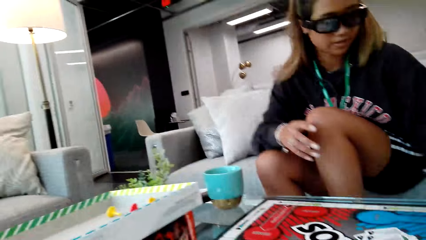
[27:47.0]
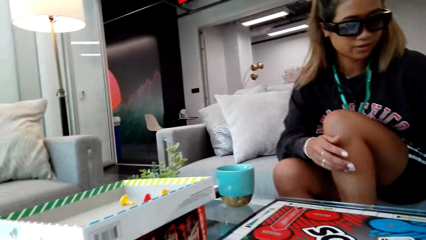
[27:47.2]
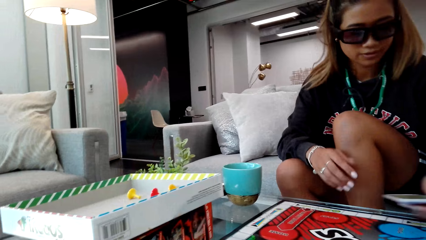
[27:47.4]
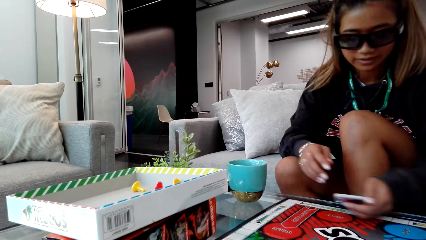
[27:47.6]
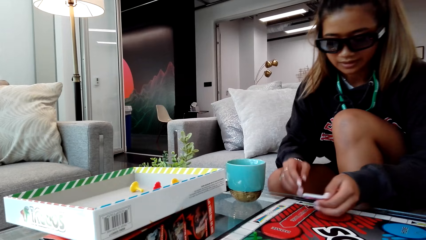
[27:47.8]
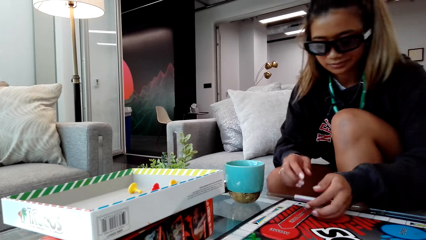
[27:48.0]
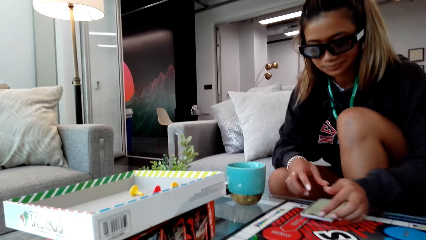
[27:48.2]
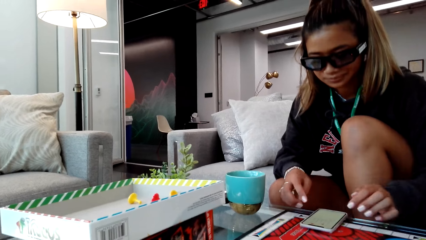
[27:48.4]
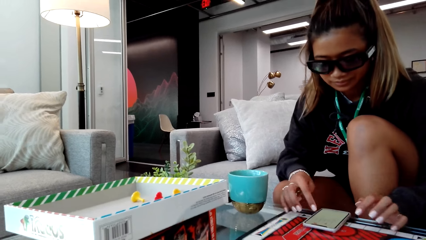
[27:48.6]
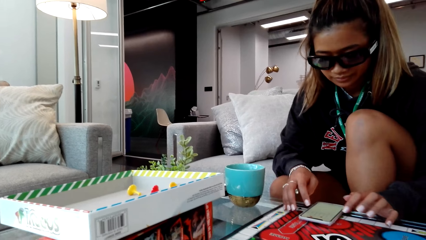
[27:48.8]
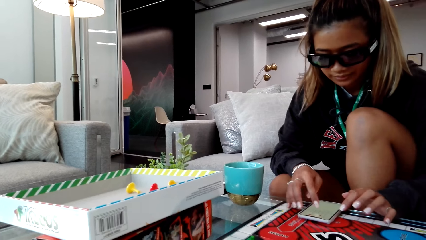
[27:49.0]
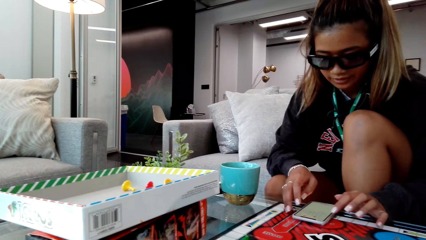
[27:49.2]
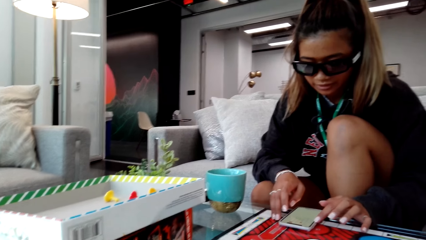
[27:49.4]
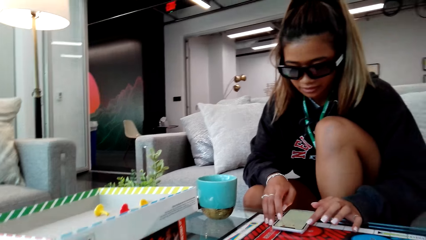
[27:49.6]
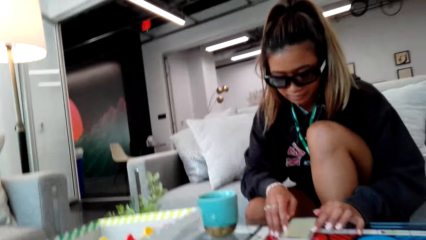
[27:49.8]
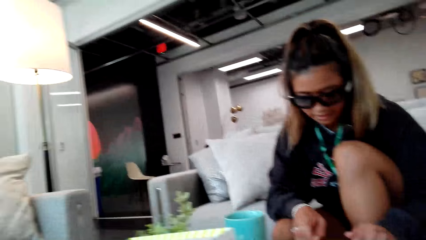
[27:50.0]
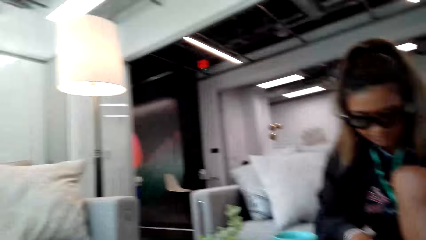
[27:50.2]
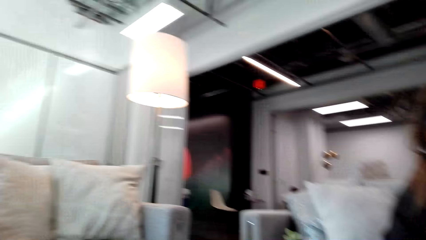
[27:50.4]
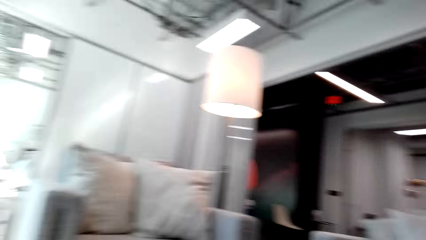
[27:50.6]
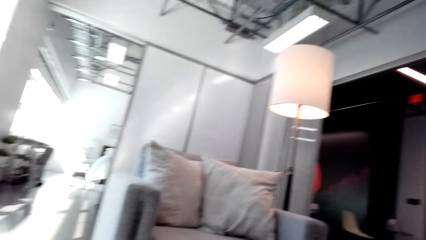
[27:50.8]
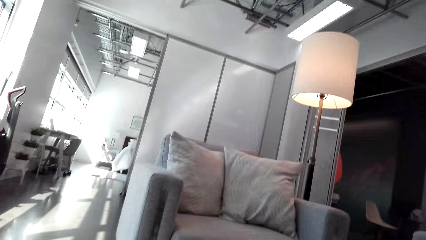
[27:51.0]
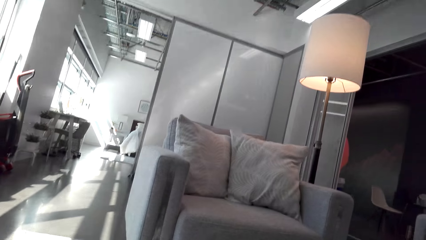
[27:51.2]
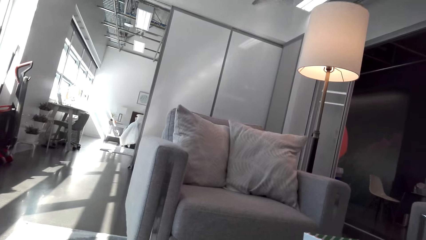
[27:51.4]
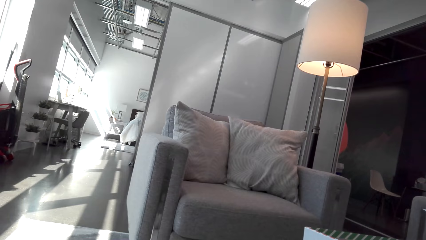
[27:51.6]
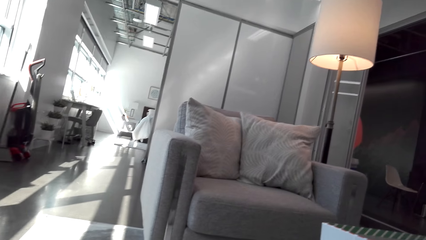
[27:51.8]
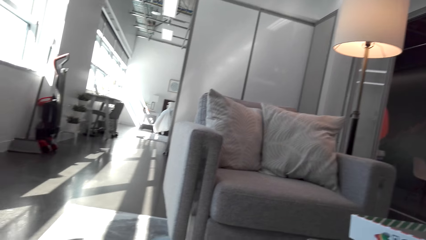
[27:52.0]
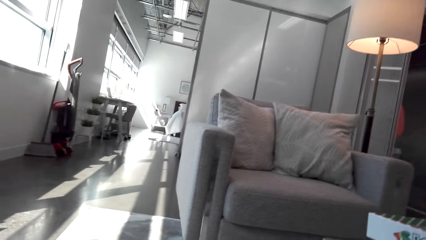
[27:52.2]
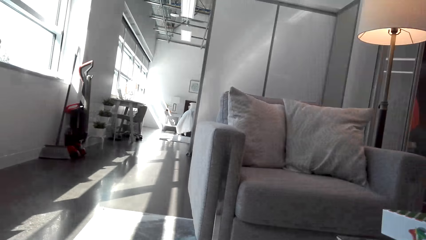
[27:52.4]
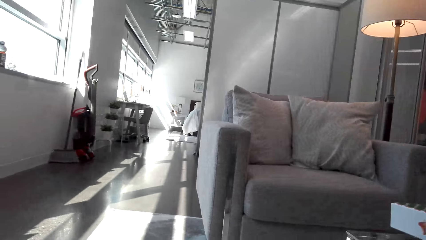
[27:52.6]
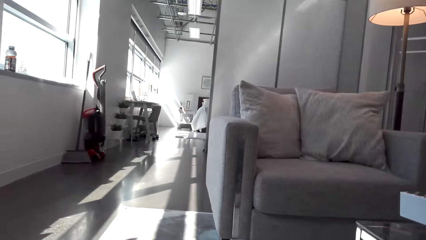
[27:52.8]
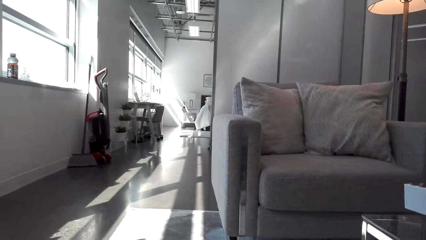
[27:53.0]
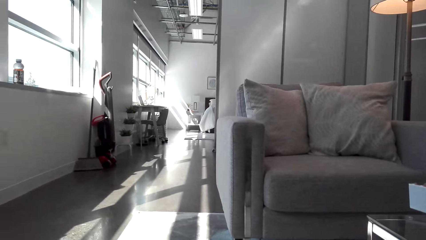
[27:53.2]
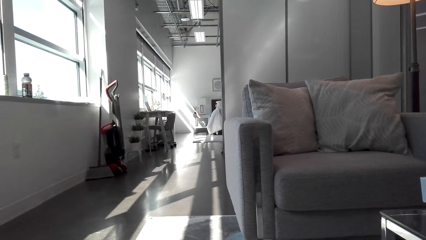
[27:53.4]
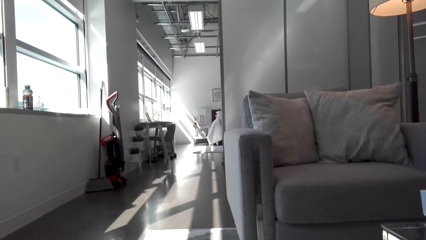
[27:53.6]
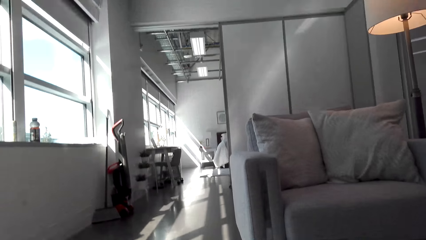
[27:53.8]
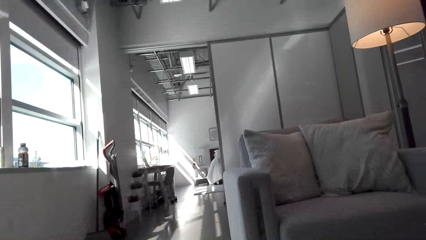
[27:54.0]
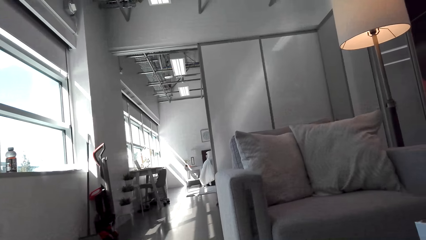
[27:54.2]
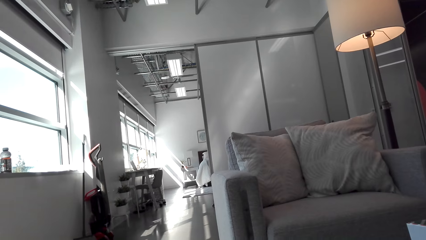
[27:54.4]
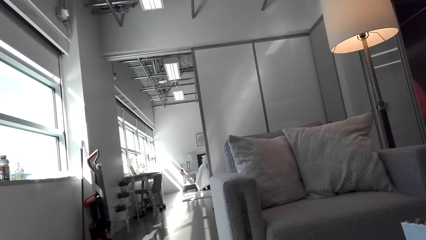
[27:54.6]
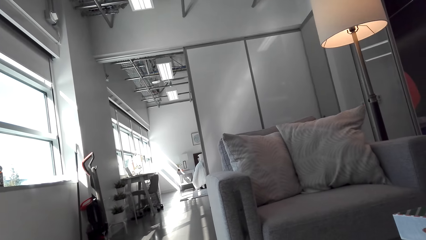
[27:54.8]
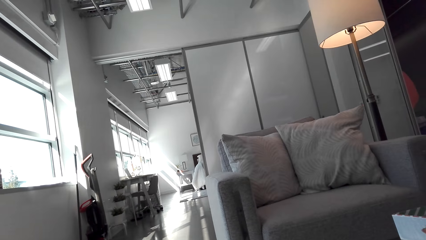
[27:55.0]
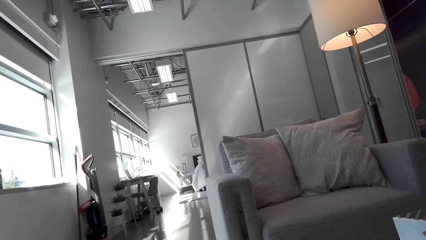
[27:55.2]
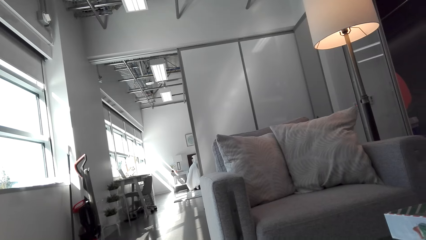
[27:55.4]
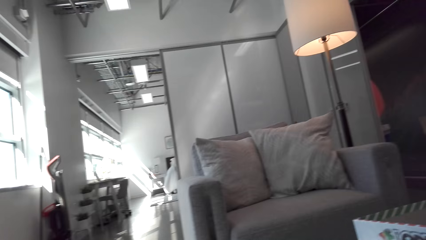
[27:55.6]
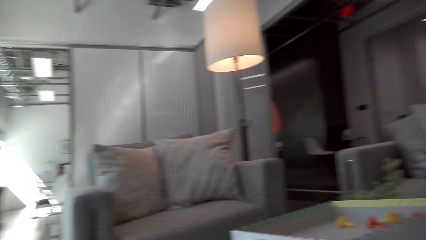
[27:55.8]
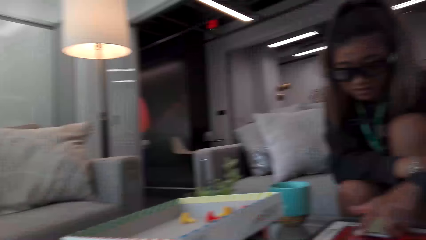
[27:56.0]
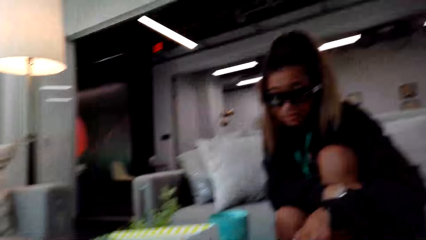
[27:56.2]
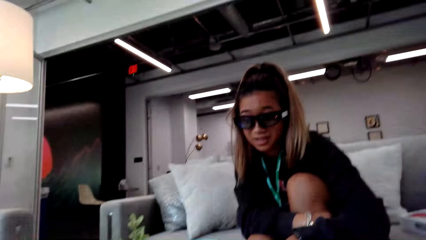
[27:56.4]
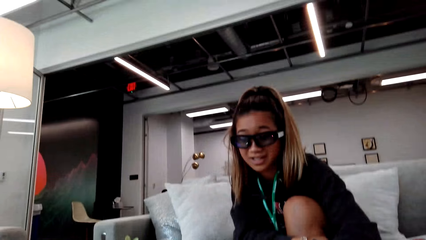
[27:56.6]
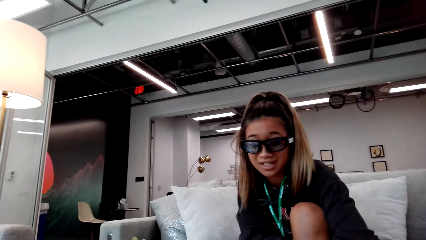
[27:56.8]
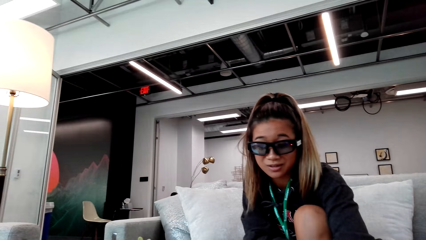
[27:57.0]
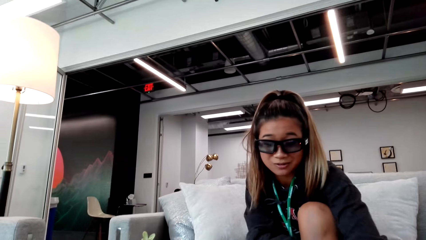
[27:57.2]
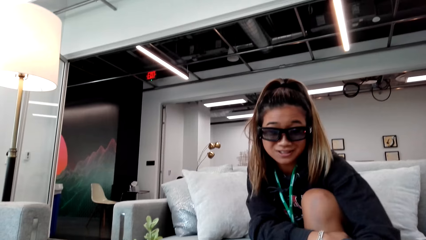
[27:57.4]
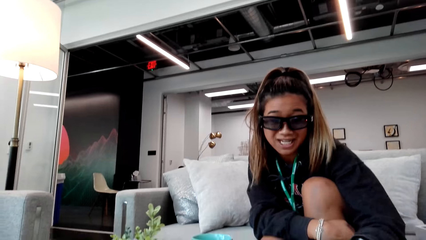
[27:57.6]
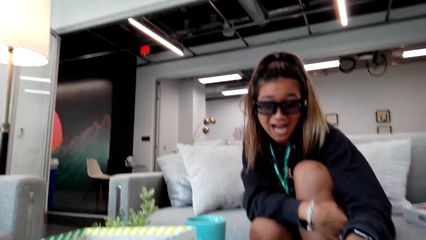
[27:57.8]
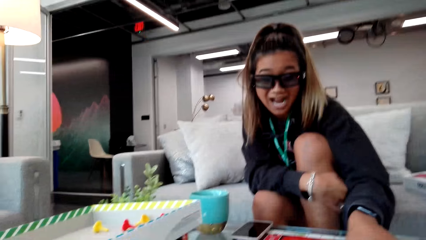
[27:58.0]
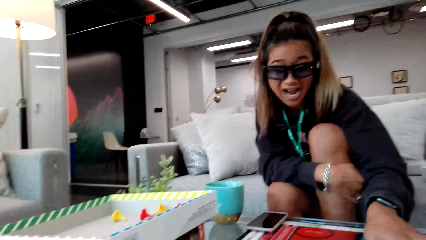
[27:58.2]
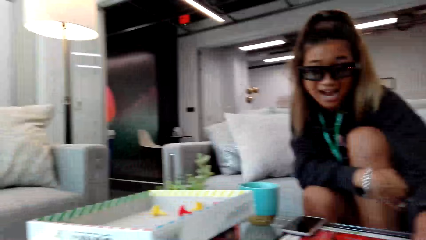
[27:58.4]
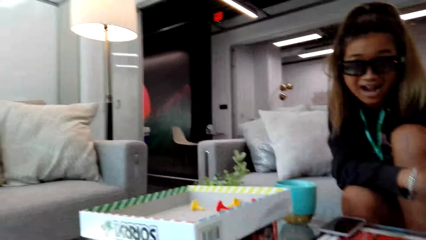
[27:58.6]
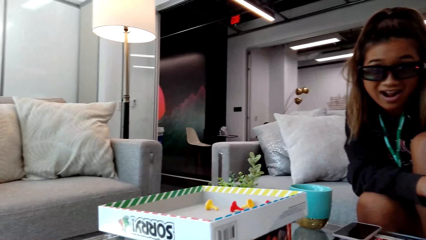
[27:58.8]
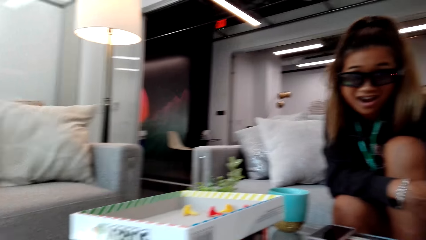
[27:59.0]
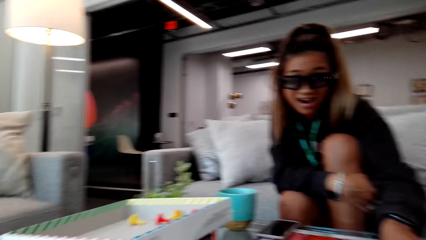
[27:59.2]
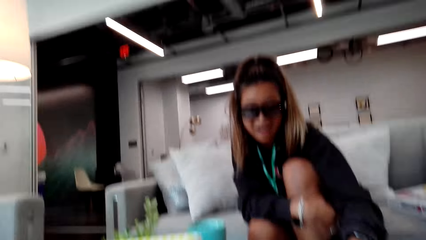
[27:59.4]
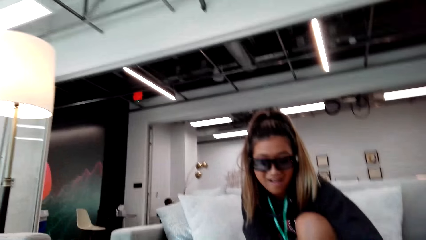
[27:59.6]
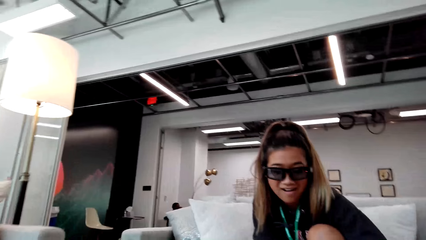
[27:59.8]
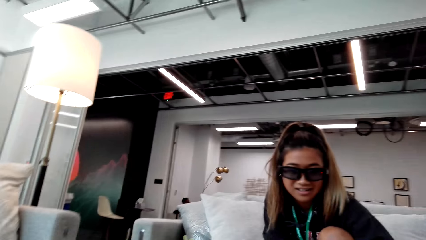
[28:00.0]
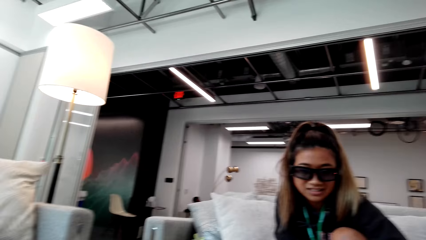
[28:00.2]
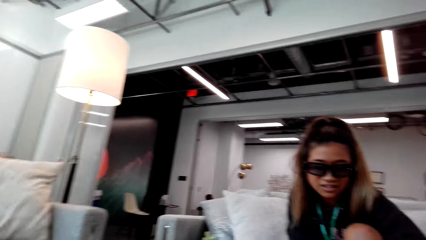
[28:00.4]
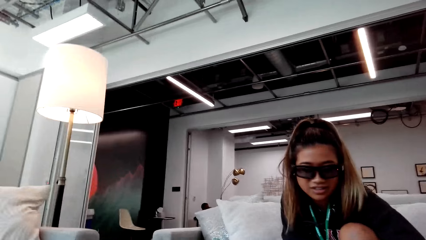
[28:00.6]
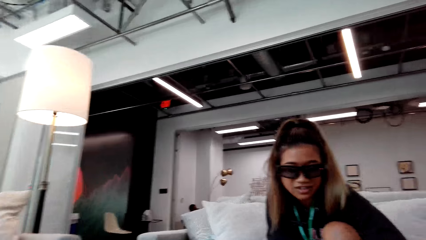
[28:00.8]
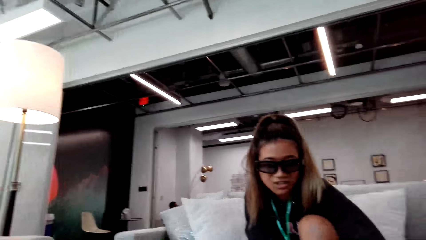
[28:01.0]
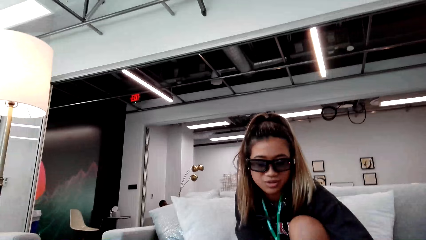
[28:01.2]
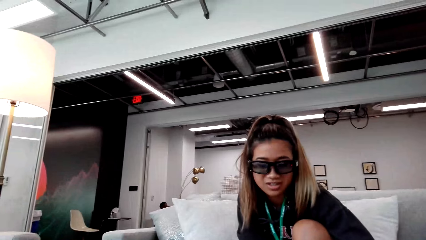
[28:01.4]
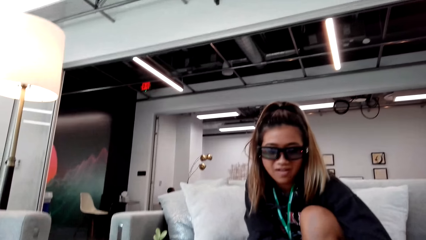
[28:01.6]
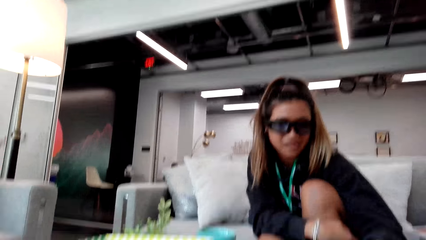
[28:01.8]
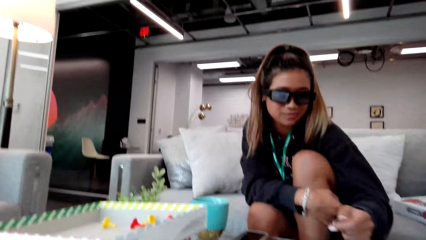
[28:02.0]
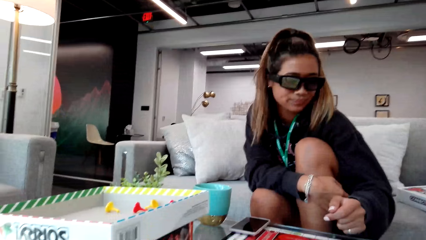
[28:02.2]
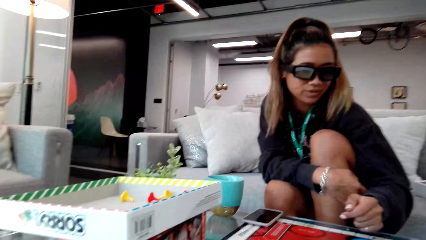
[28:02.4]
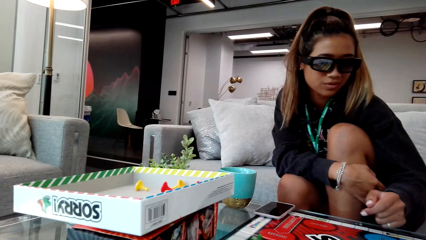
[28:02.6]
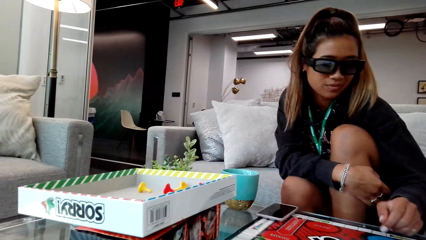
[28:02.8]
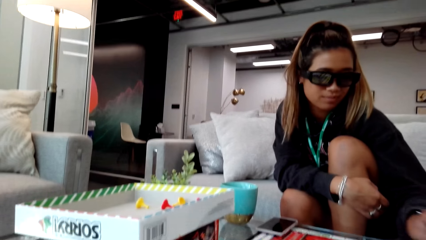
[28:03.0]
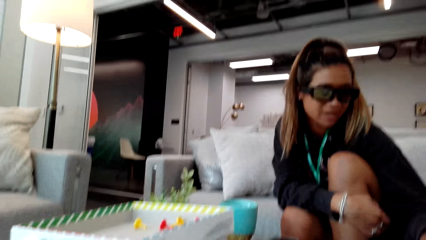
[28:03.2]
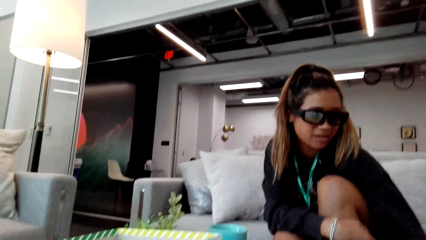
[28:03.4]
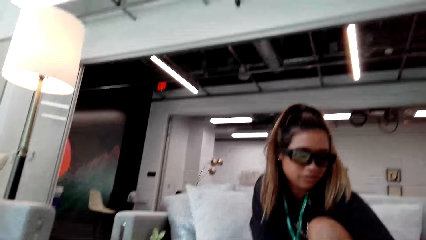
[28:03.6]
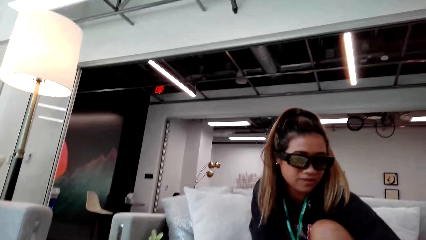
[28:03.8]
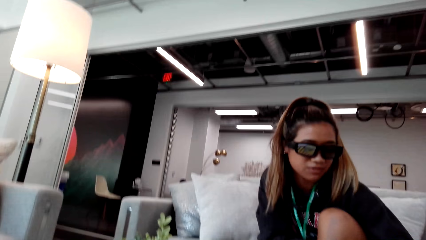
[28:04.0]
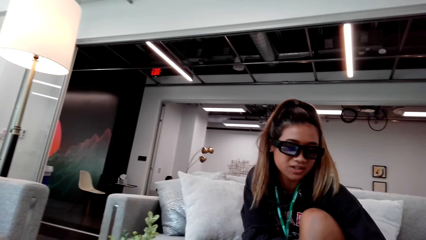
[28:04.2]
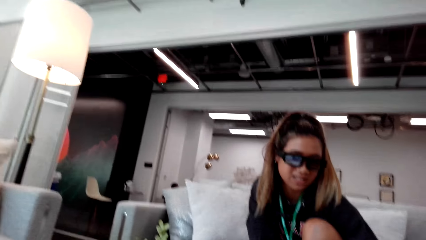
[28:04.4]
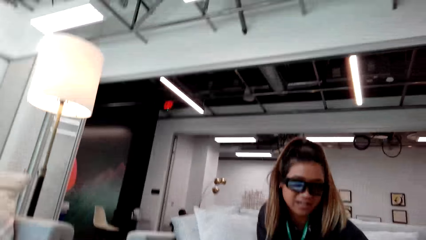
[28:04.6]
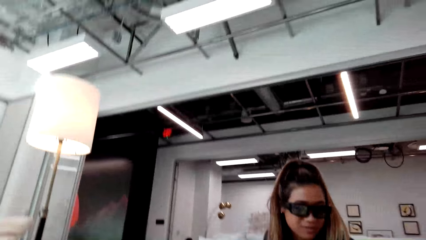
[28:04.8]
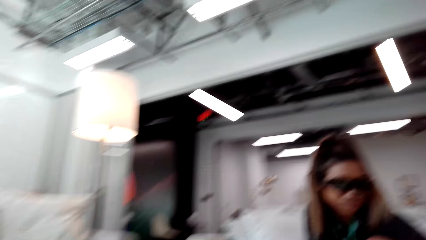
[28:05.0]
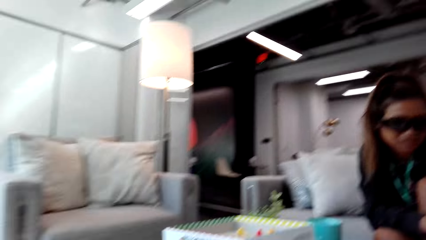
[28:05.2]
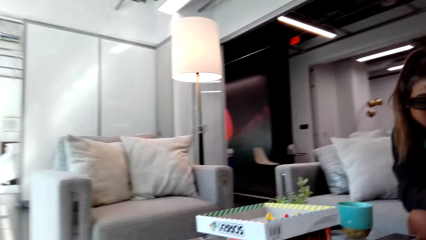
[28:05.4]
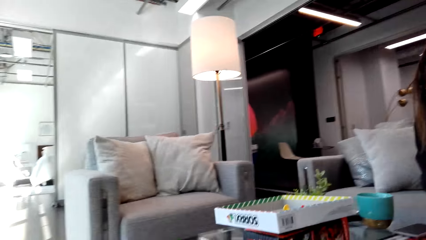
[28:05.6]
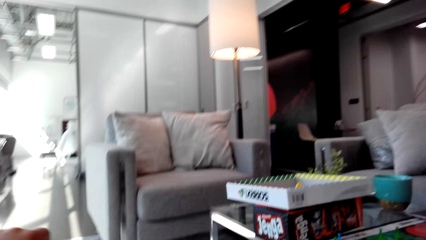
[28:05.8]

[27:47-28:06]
A person drops the phone on the table. The camera wearer looks around. The person touches the game board.
